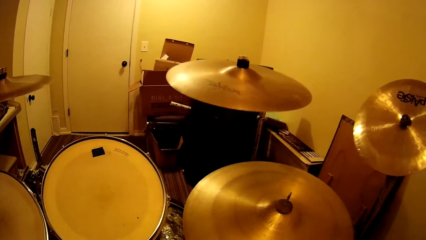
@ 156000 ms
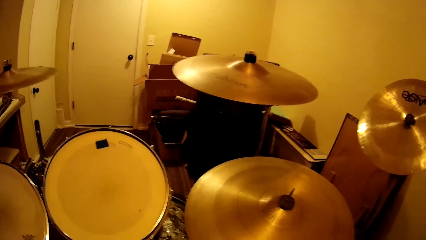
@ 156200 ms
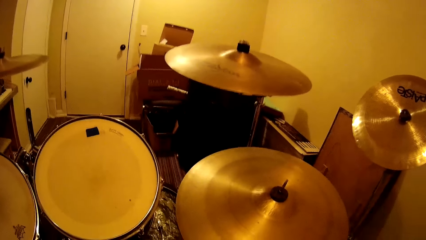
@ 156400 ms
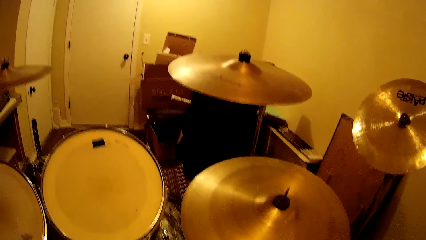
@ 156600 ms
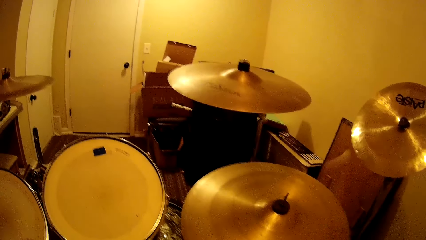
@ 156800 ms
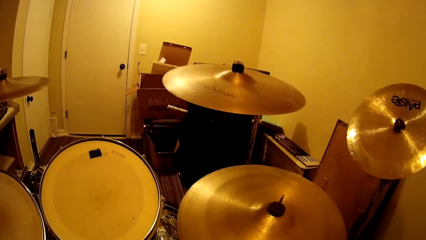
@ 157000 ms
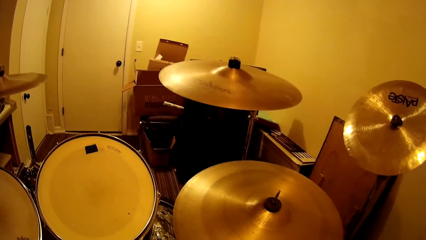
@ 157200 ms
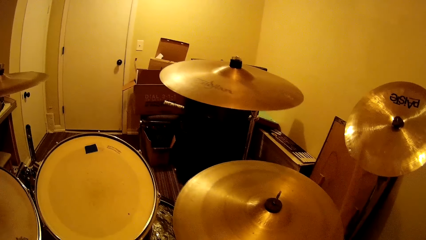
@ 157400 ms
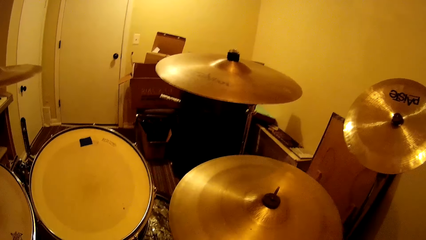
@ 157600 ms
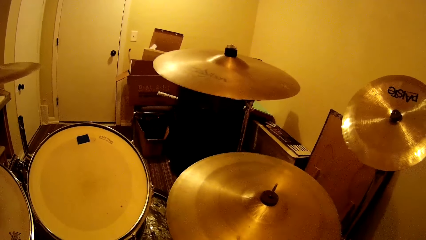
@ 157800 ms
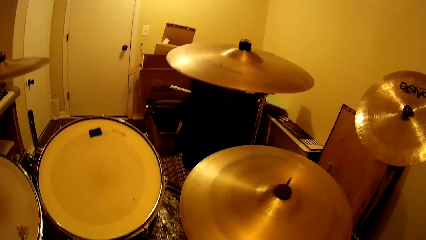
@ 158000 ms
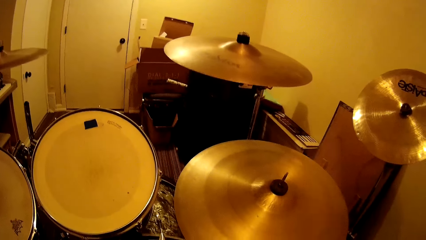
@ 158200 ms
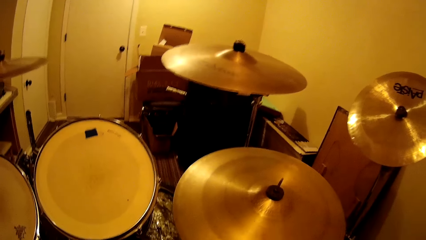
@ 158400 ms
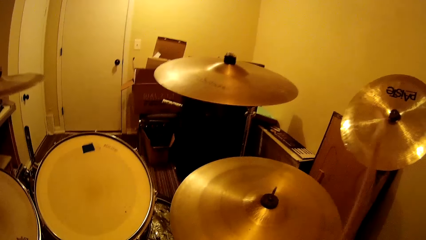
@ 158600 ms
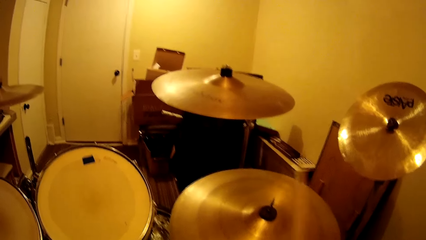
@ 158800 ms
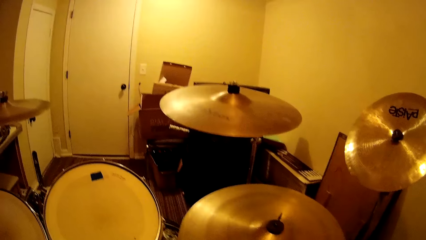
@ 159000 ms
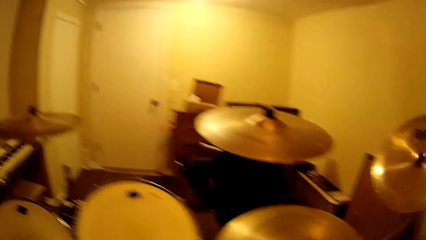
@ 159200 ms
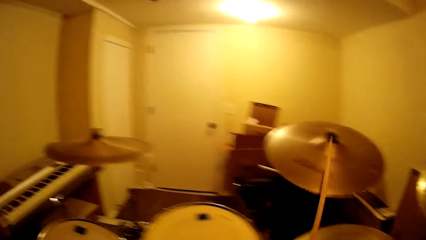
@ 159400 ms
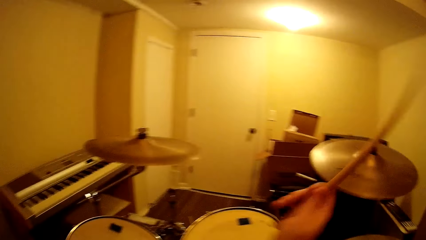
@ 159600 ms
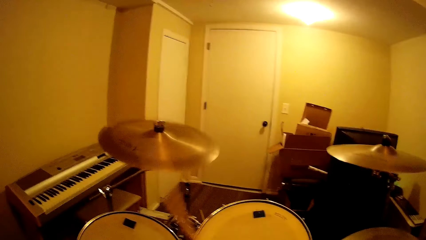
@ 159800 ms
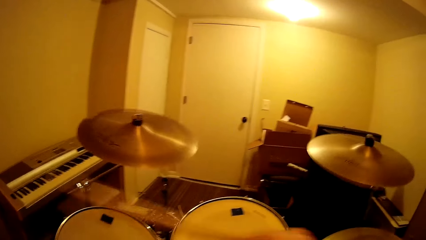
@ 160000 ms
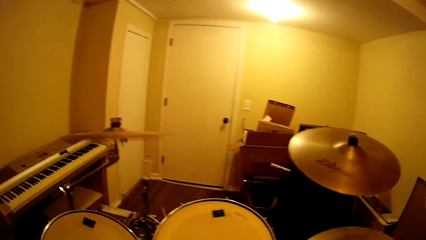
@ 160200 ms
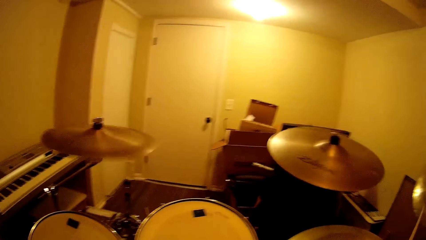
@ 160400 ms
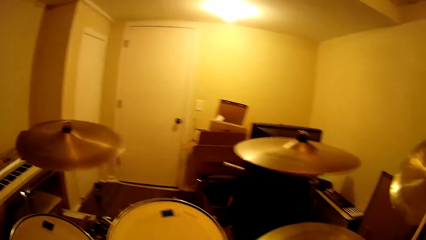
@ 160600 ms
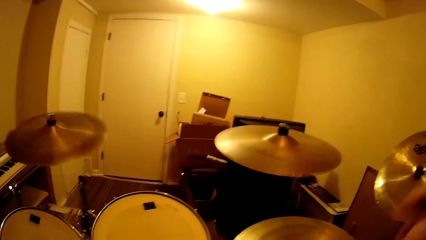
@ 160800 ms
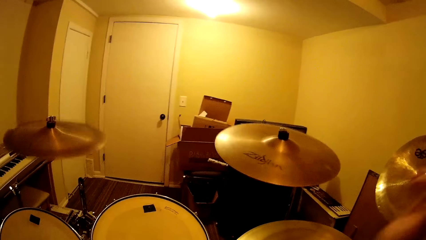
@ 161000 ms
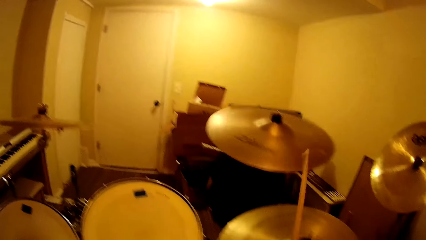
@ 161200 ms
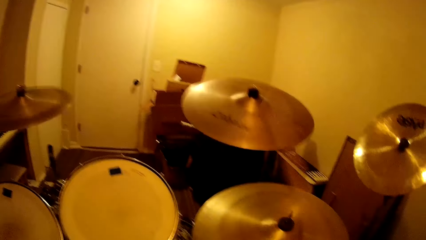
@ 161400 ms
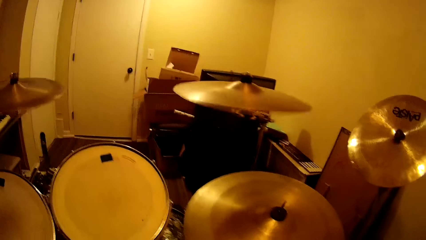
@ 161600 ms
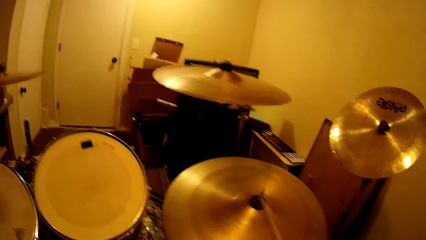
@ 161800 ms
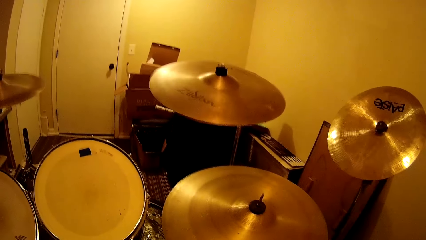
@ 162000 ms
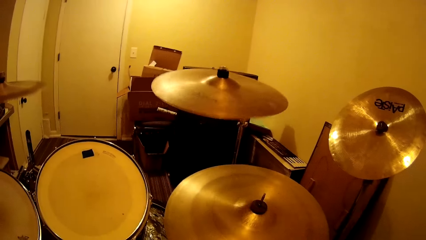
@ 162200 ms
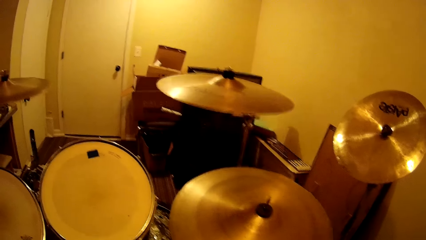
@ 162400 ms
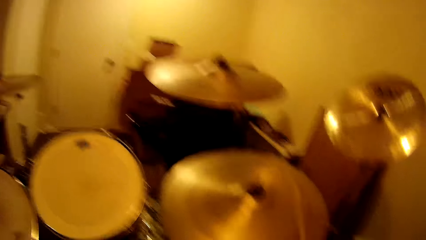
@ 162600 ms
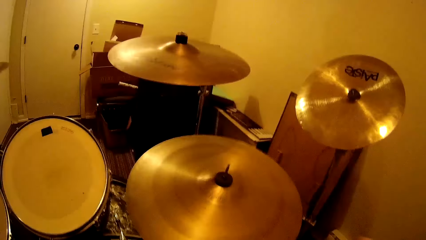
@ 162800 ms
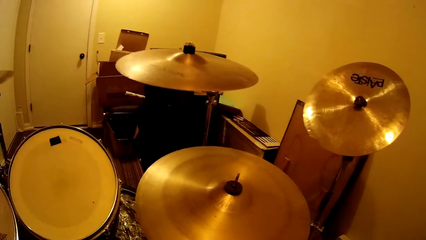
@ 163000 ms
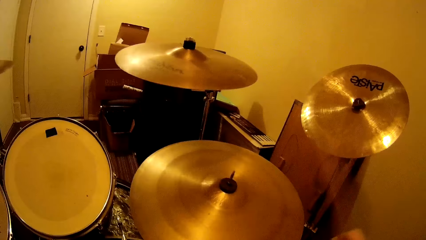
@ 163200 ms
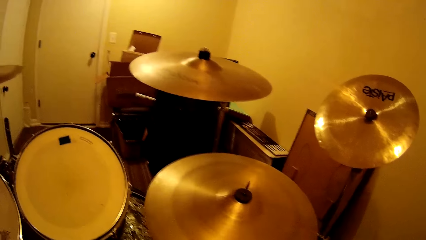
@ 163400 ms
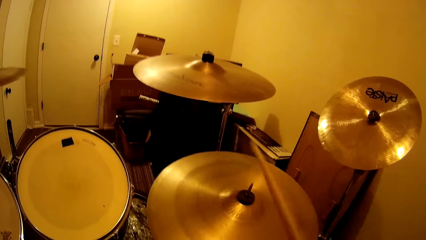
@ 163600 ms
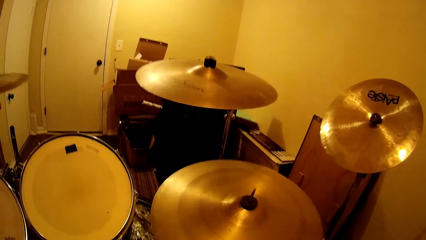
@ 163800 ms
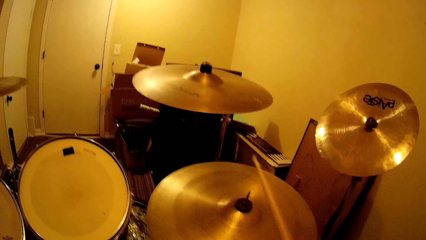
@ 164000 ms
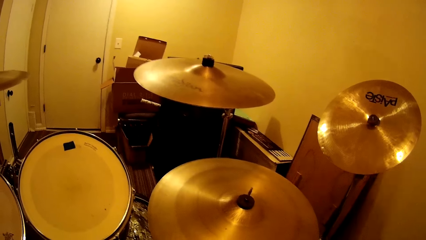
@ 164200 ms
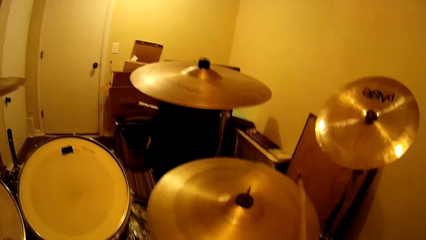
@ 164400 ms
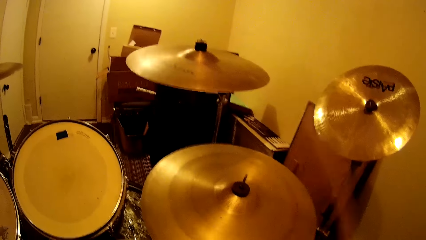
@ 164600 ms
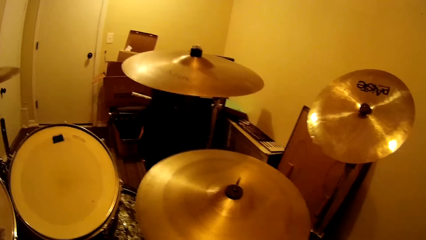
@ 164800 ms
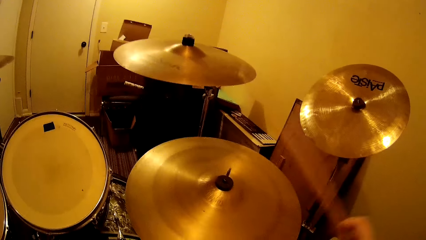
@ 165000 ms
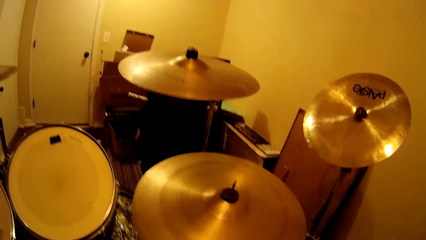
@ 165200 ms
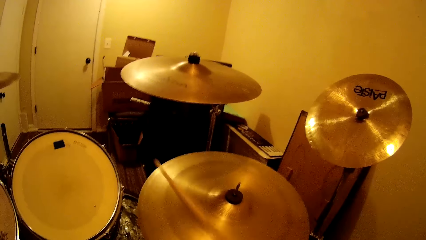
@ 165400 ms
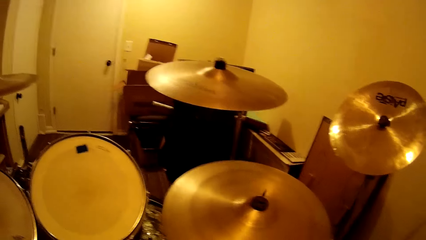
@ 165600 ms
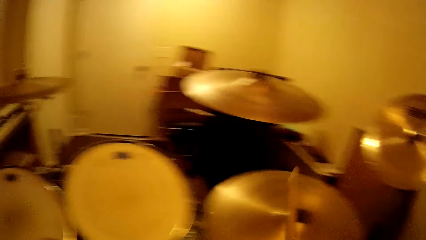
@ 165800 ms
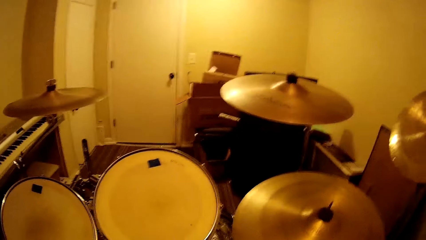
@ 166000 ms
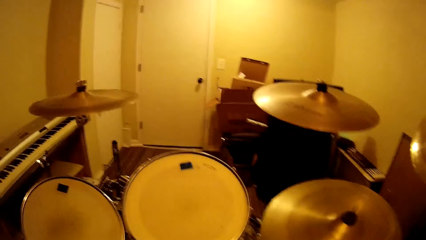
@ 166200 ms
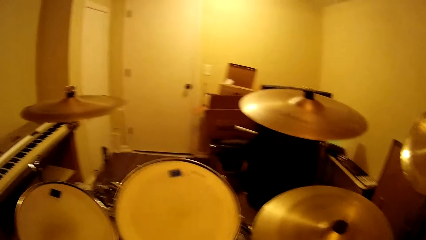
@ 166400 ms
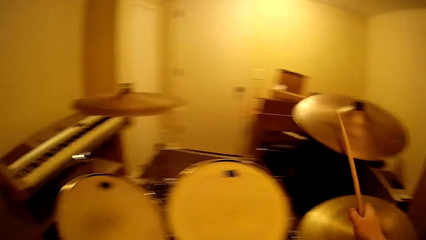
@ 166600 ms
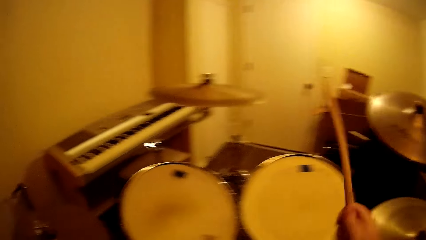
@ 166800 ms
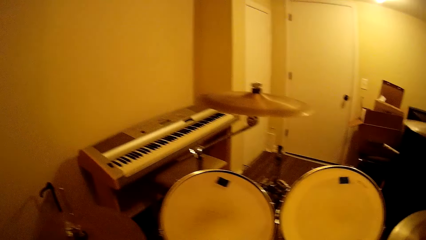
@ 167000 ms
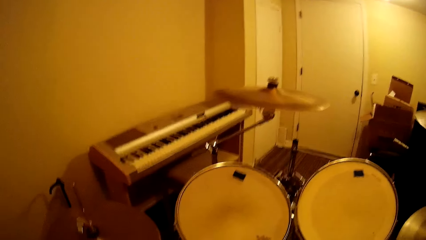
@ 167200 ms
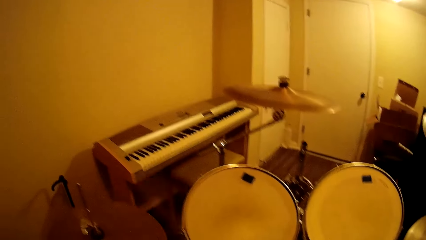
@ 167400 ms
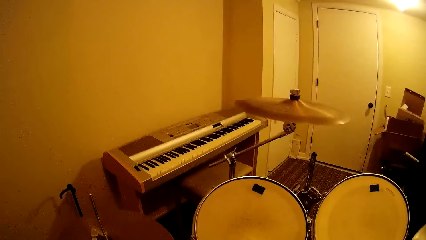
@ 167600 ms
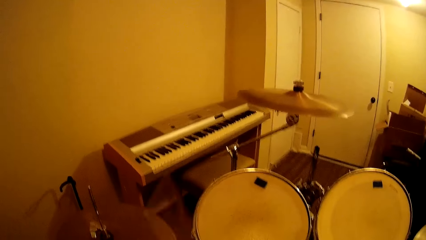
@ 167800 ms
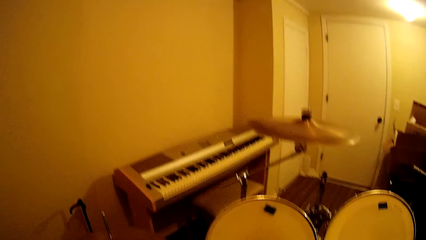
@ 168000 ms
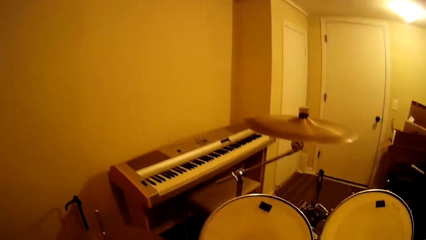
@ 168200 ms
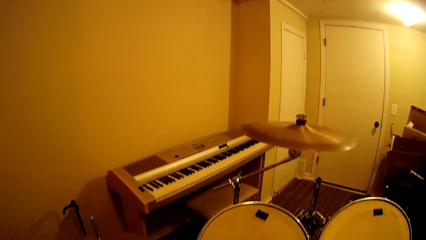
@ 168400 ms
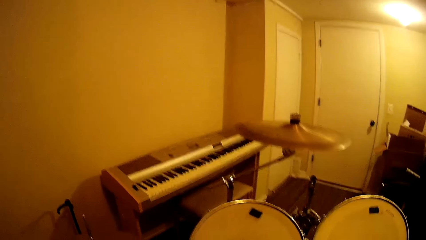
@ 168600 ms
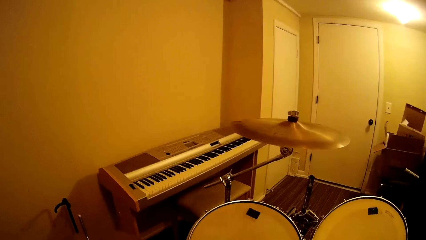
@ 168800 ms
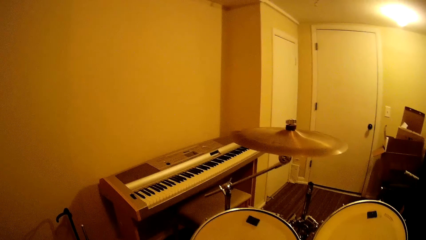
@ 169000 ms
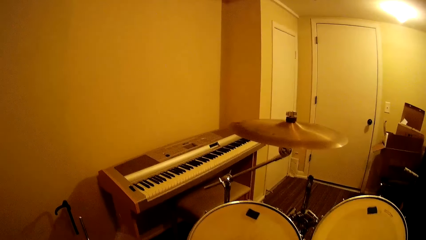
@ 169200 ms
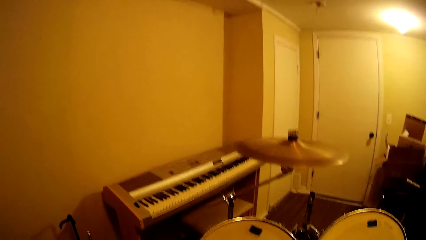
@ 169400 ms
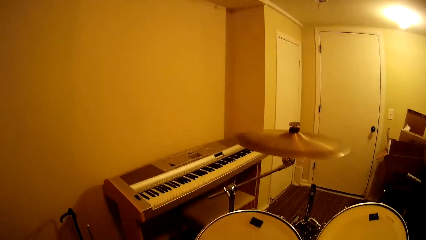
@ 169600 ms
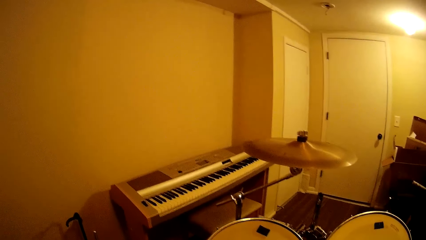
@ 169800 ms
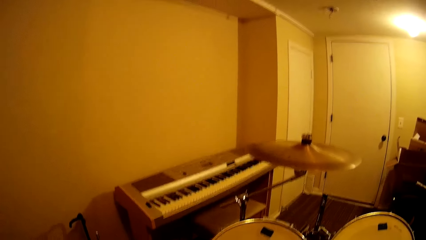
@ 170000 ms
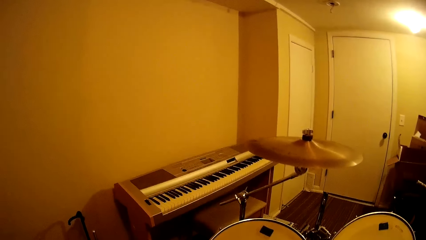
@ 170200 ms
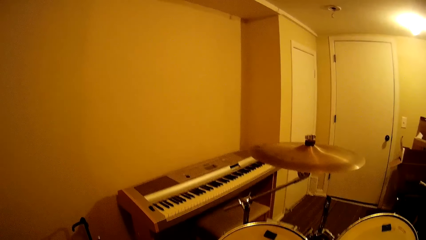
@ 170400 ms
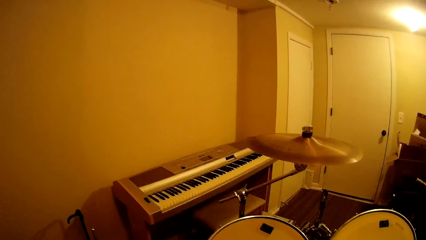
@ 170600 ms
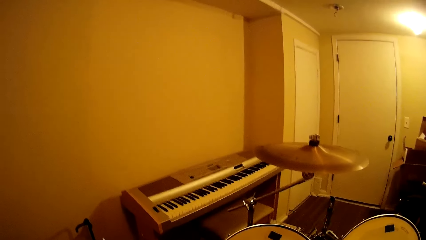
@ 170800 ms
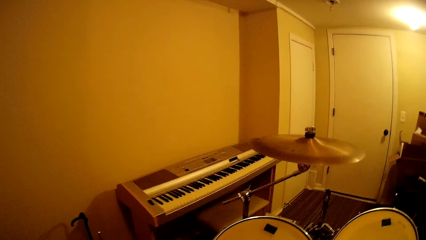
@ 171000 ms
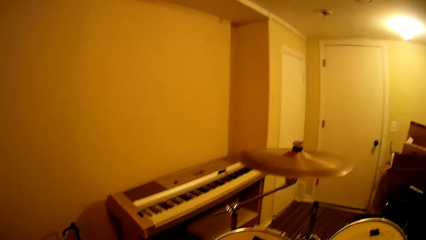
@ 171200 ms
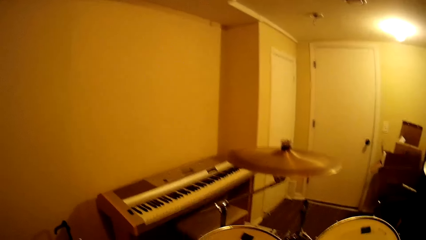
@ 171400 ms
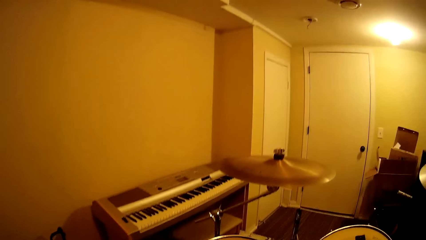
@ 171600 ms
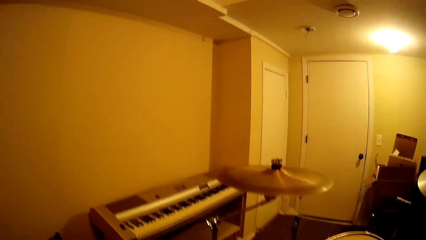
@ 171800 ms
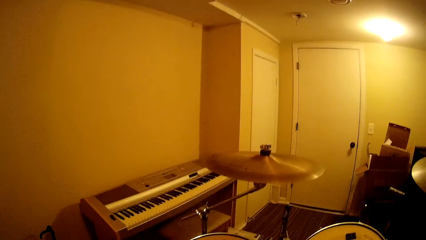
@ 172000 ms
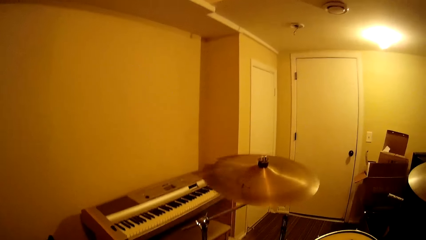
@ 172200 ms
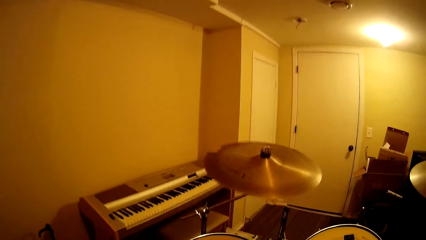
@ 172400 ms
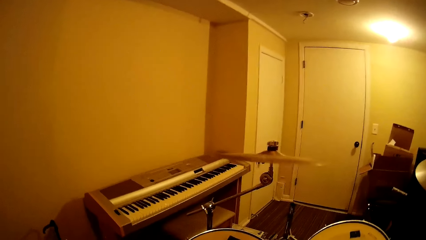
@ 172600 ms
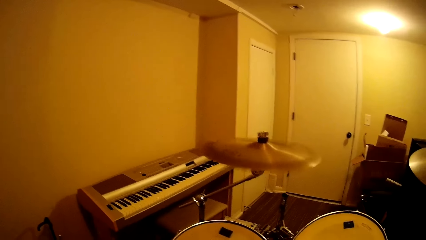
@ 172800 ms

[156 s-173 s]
The camera wearer plays the drum. They play the drum repeatedly.
